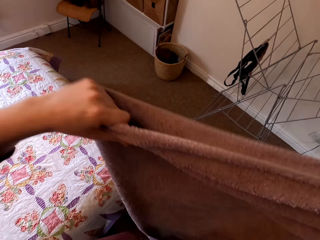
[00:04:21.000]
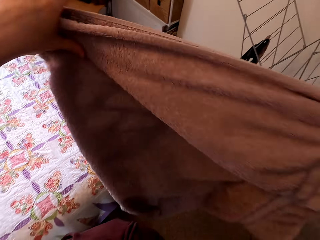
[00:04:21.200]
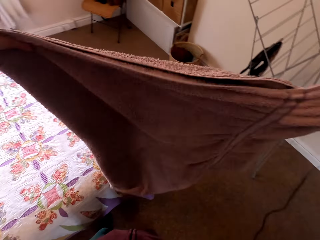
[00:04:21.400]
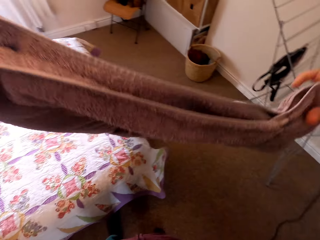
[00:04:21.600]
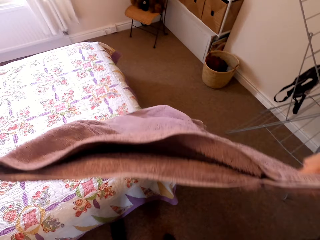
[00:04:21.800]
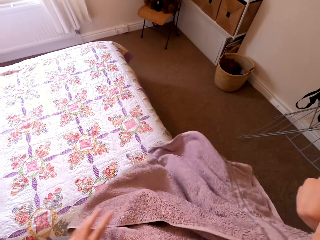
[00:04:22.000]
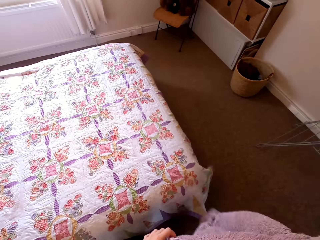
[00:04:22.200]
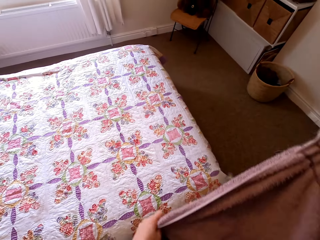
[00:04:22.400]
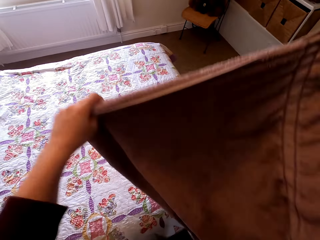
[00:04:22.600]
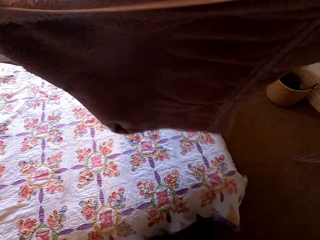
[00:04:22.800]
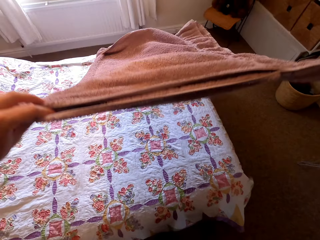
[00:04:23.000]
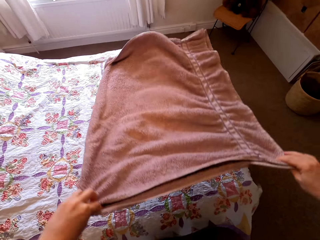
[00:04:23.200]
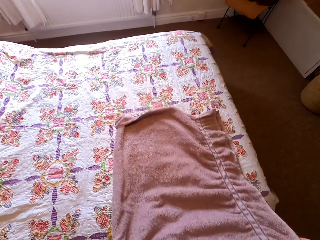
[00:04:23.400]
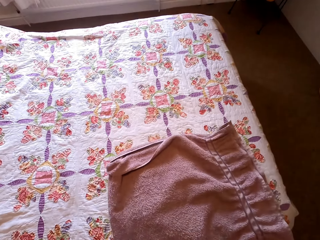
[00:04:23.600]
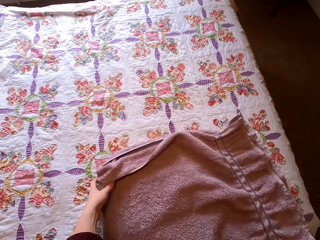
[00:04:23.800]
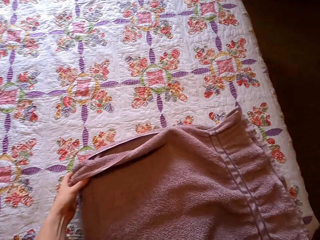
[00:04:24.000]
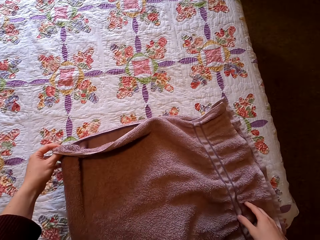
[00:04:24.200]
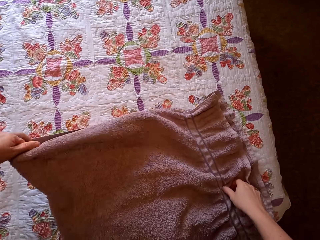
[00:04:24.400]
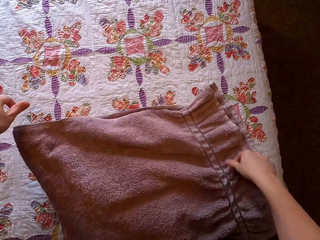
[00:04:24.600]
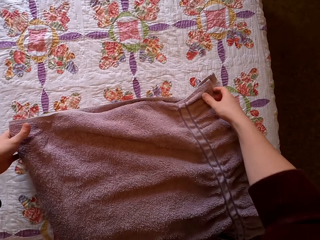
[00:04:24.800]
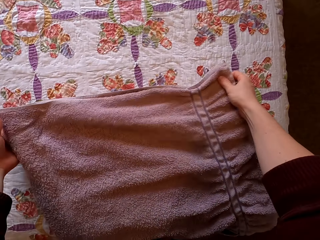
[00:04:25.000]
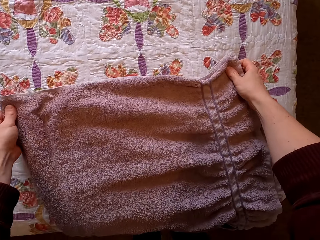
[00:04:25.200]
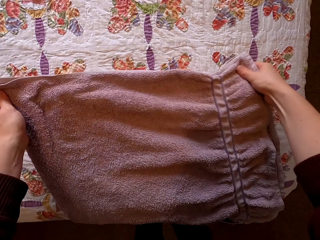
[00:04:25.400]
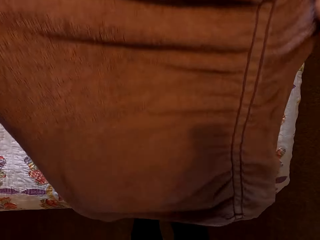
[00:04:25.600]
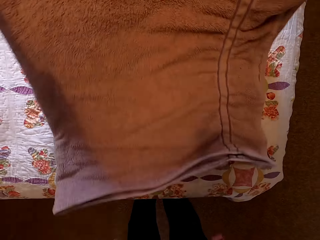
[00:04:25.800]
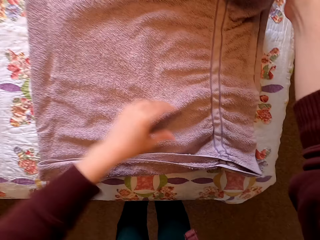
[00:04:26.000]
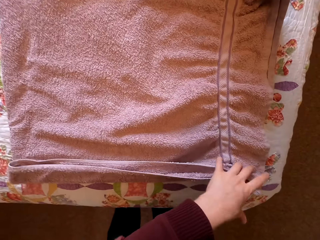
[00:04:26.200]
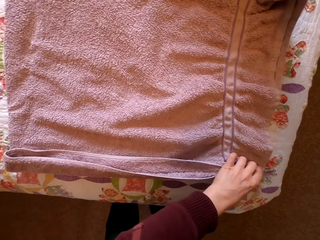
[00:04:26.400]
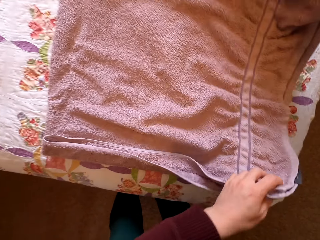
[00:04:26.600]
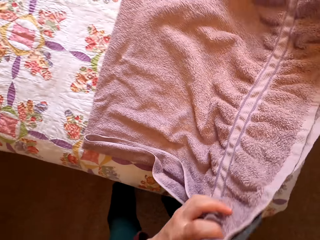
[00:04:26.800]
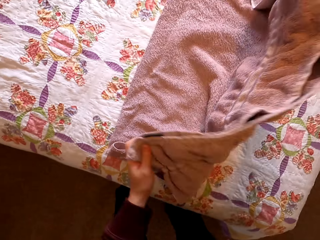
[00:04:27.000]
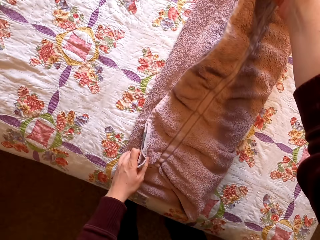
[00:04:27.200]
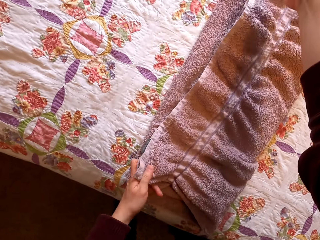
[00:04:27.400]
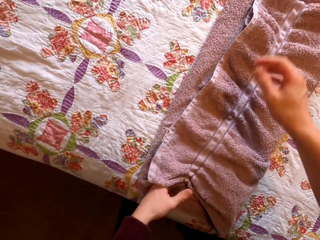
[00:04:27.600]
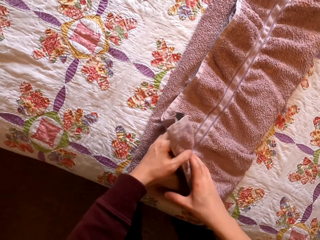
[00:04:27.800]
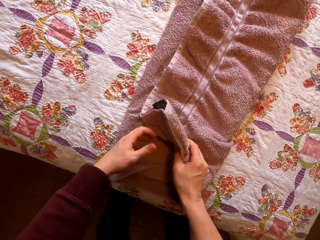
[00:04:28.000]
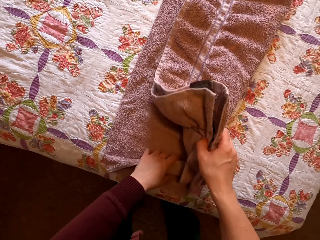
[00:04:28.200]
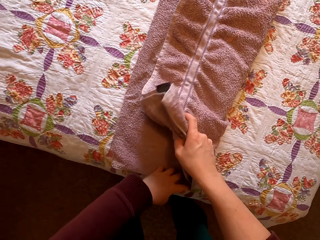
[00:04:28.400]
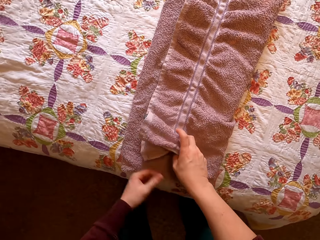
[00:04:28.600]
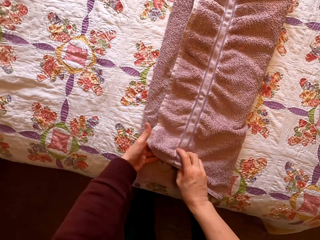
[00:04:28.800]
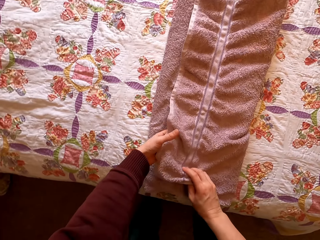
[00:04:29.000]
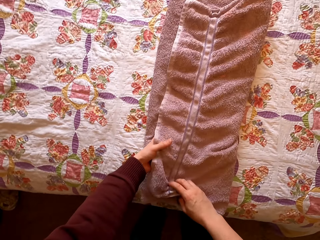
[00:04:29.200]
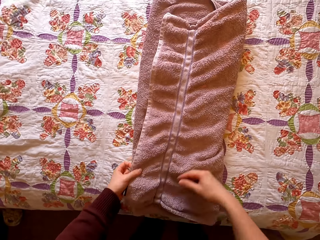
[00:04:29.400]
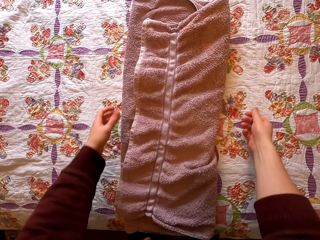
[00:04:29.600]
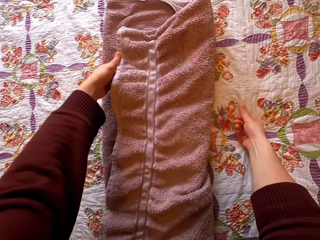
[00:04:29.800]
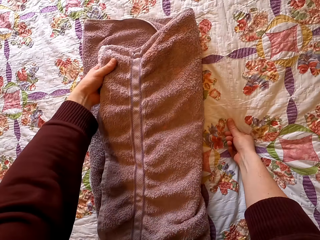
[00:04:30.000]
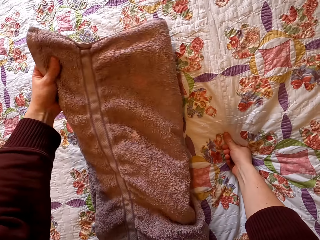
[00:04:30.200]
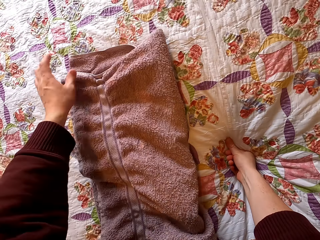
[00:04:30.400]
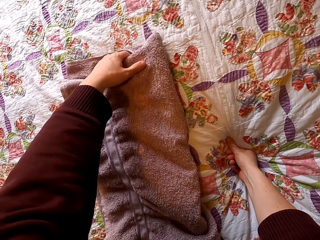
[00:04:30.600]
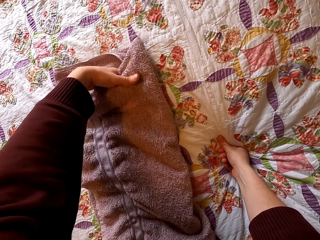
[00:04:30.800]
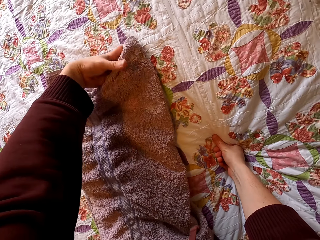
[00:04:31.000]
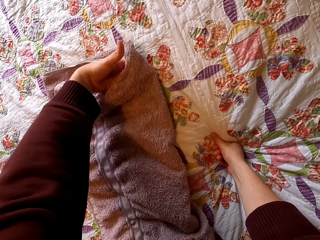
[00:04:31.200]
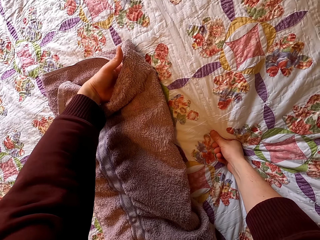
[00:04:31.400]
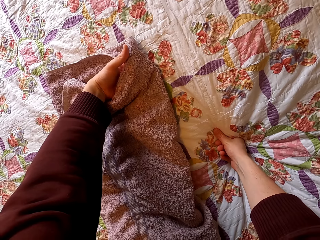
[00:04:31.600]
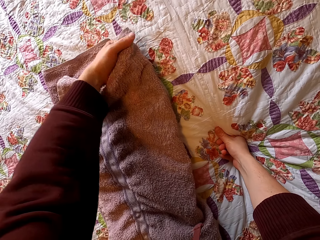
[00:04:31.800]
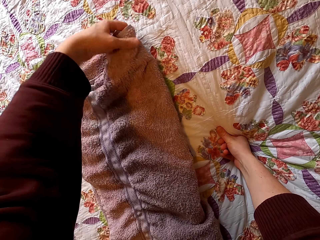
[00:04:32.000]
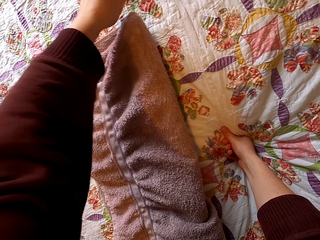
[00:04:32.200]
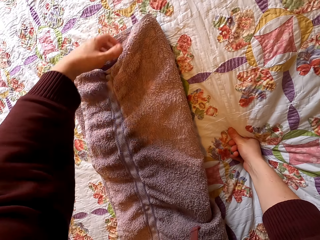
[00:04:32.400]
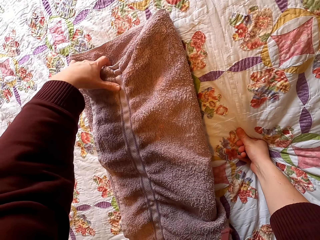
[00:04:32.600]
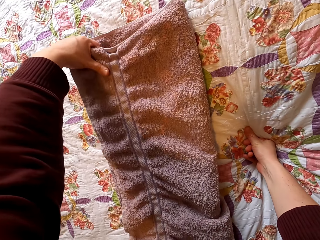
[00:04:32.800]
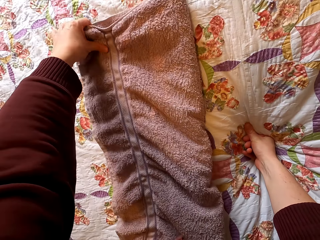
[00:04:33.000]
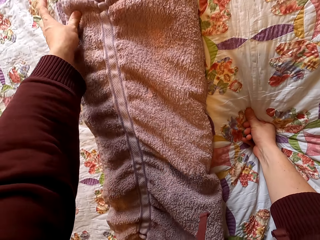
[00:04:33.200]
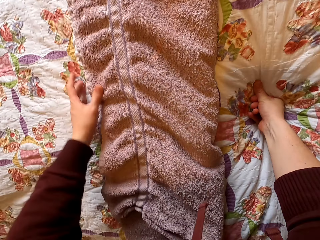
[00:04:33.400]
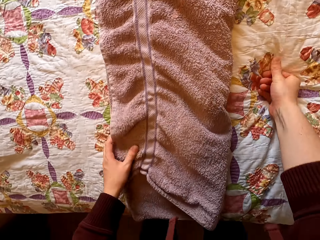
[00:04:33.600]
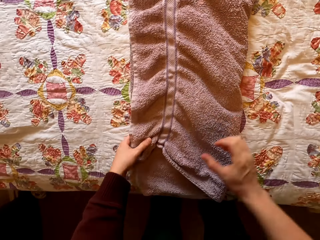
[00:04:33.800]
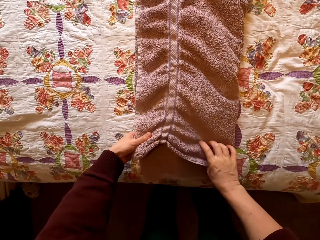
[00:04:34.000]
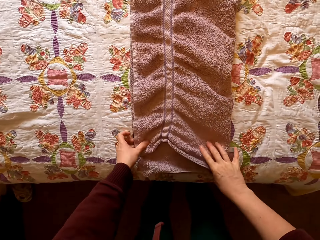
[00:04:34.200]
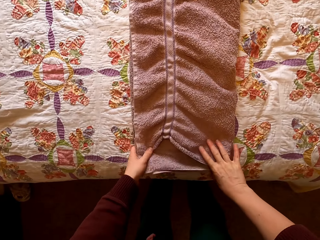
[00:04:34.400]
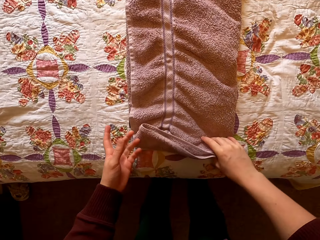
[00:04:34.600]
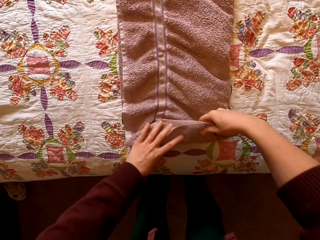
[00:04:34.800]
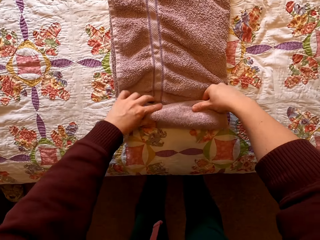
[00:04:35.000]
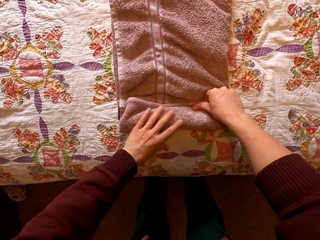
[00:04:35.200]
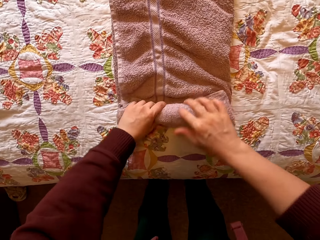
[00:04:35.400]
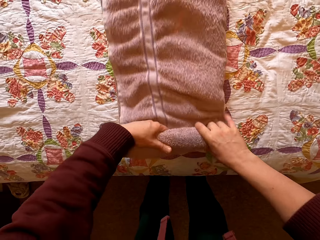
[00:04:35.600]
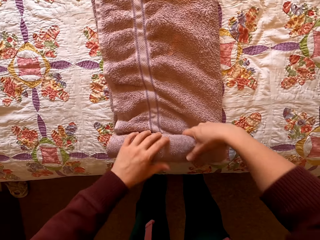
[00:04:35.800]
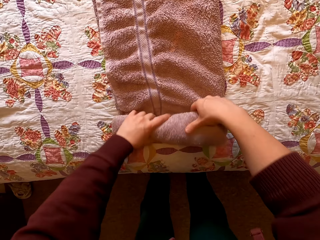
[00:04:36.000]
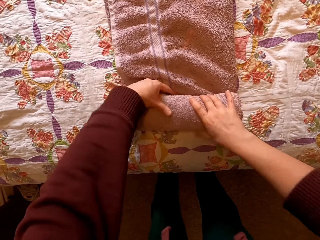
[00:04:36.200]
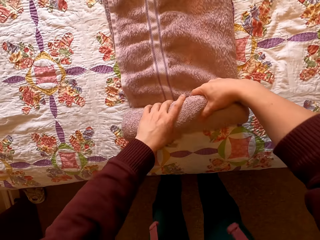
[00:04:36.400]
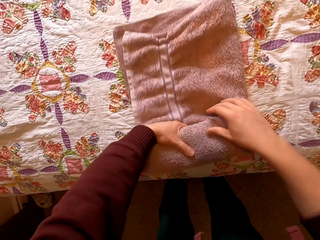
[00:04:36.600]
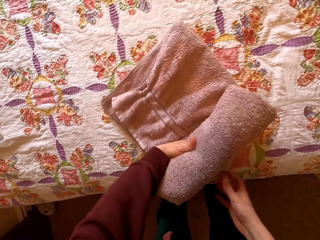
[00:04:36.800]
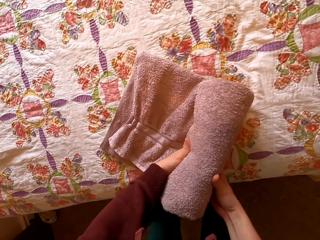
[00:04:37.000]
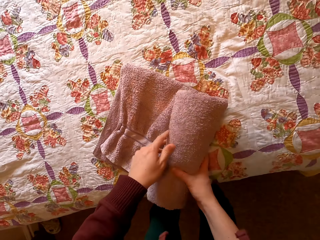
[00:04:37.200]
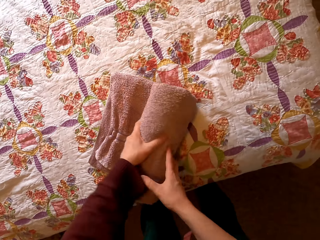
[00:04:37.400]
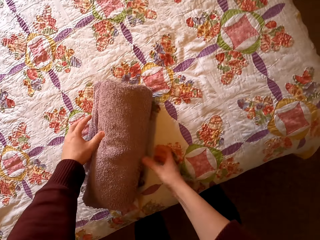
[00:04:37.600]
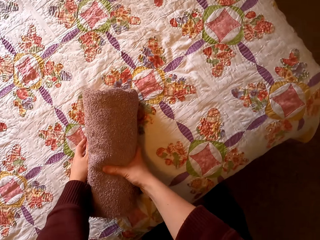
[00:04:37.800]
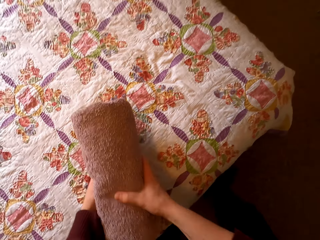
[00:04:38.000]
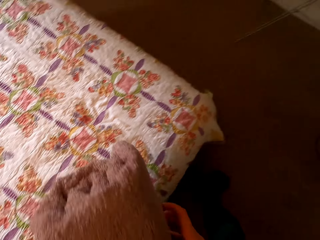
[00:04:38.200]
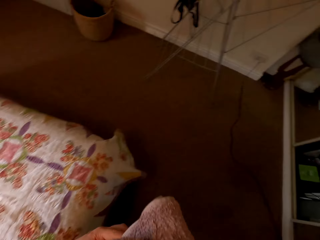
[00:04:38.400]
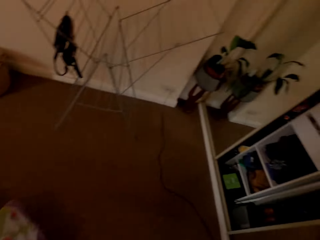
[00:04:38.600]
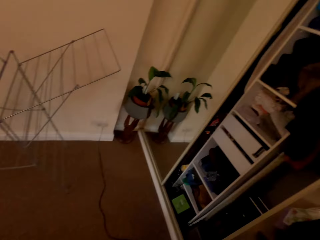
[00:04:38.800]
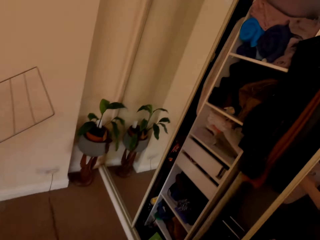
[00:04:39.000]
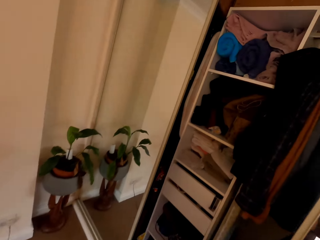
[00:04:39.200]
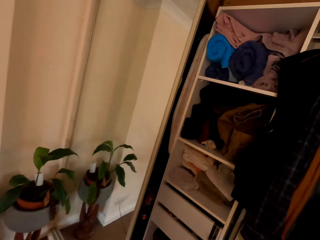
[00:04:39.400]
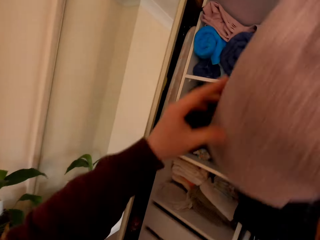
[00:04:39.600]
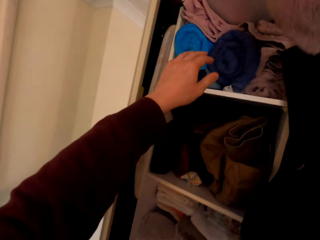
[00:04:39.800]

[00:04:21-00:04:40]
The camera wearer puts the towel on the bed. They stretch the towel. They fold the towel. They lean one hand on the bed. They fold the towel. They fold the towel with both hands. They take the towel. They turn around.

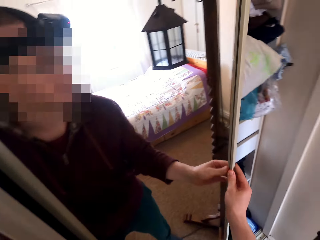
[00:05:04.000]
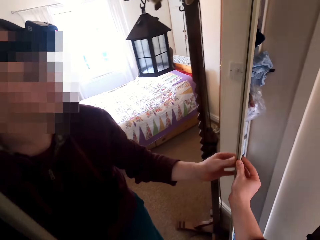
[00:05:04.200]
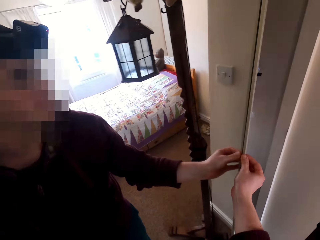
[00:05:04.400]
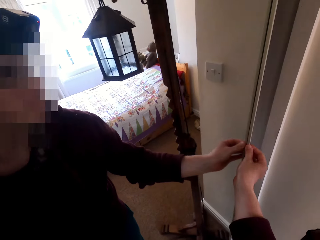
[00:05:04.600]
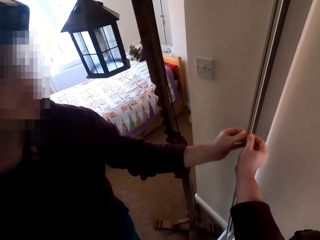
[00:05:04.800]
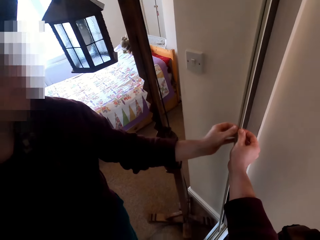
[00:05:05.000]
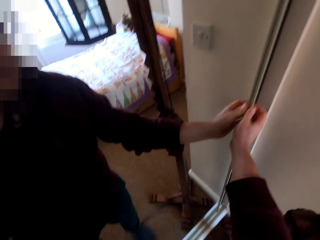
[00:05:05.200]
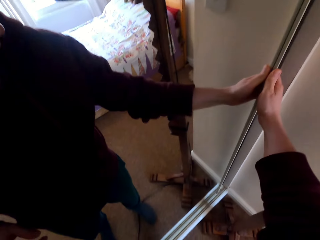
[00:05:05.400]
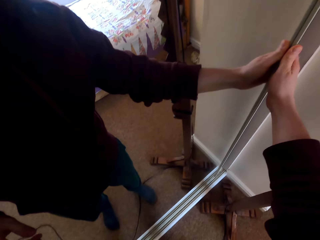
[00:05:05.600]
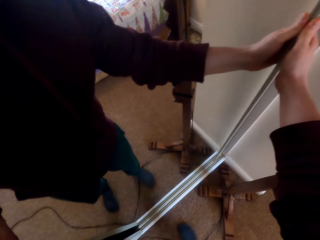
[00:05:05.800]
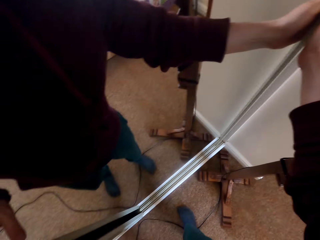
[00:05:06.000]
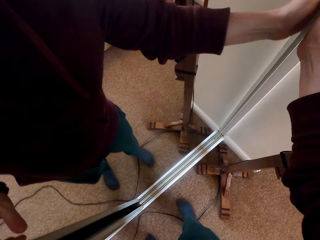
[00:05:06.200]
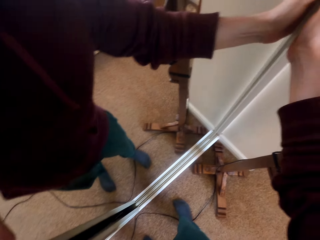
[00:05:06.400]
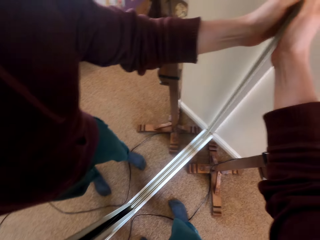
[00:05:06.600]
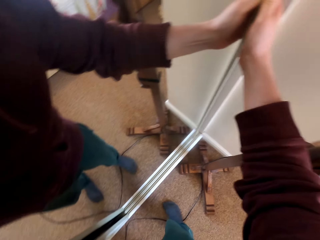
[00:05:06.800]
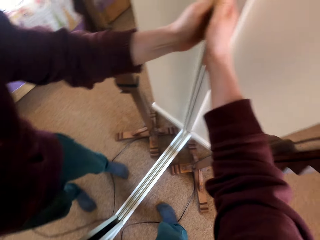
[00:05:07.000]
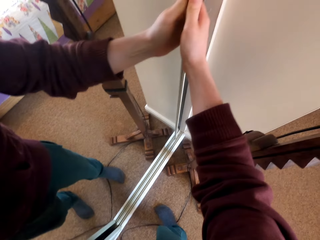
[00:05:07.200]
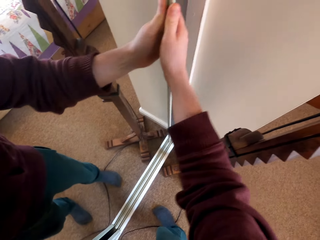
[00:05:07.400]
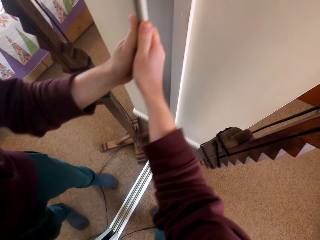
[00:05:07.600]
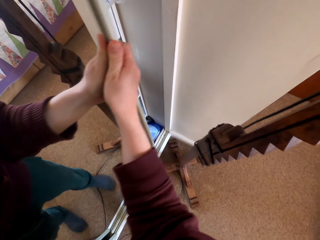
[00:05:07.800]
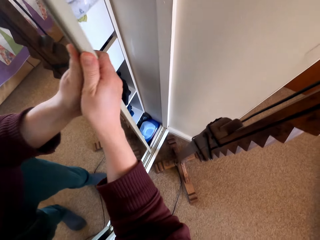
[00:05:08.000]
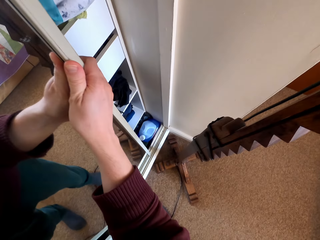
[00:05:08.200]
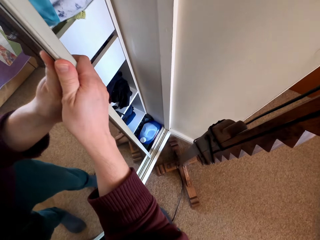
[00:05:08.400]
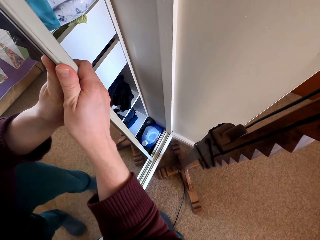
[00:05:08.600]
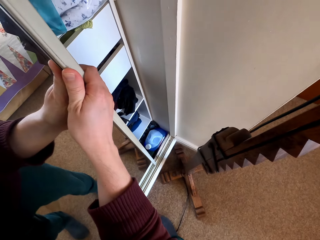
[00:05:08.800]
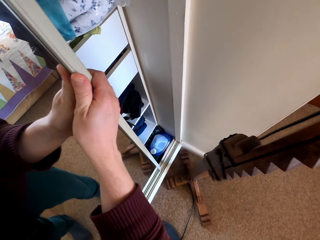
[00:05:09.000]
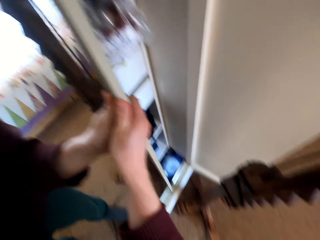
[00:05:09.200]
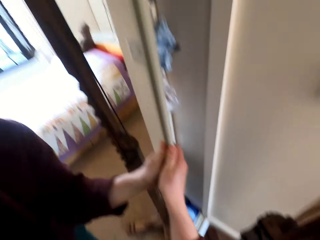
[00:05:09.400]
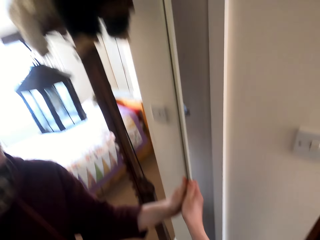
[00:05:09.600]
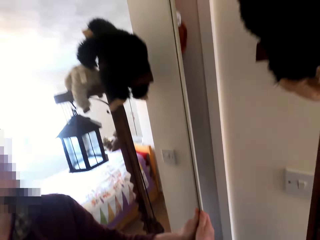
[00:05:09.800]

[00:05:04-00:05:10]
The camera wearer slides to the right drawer door. They close the mirror door. They open the mirror door.
